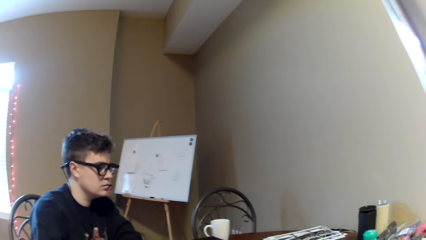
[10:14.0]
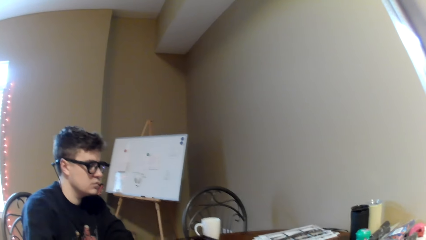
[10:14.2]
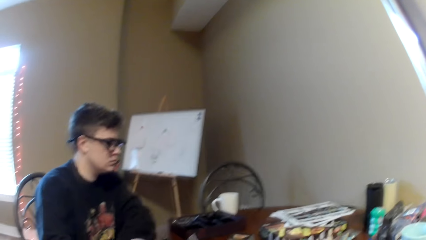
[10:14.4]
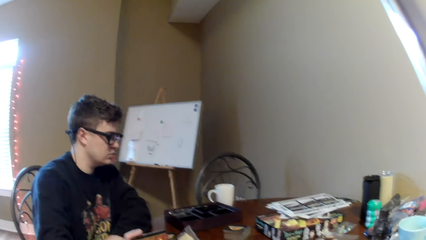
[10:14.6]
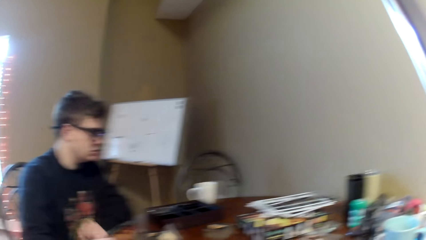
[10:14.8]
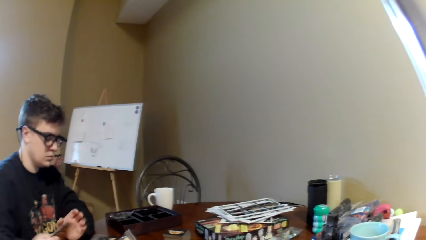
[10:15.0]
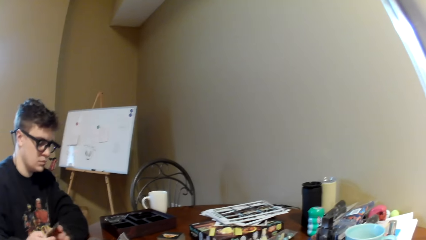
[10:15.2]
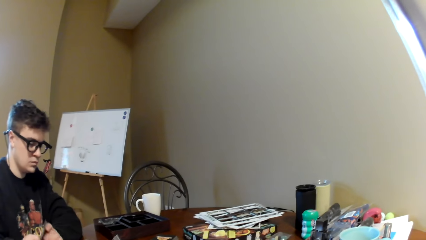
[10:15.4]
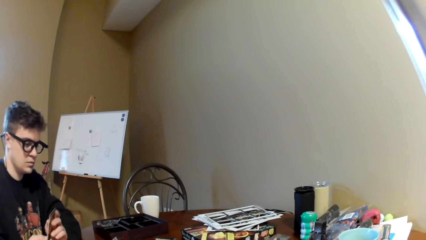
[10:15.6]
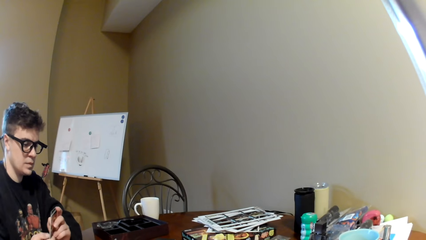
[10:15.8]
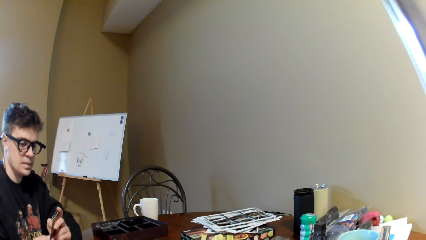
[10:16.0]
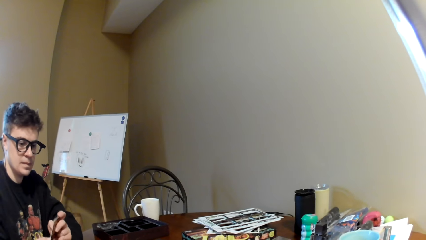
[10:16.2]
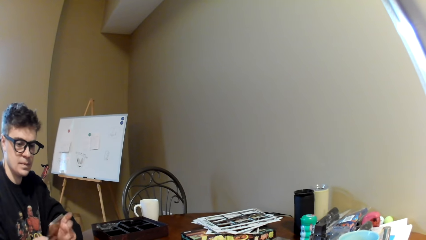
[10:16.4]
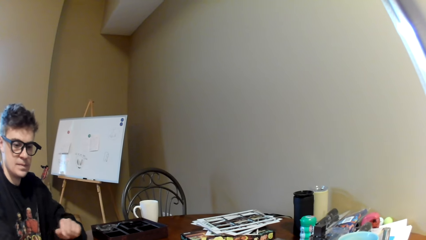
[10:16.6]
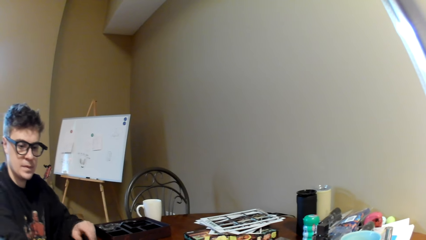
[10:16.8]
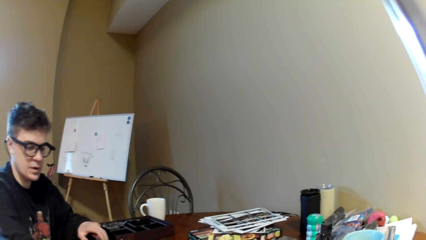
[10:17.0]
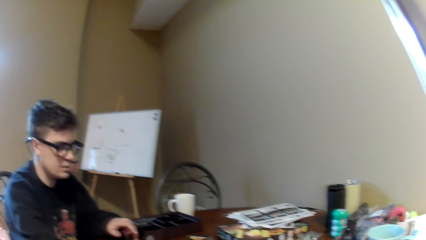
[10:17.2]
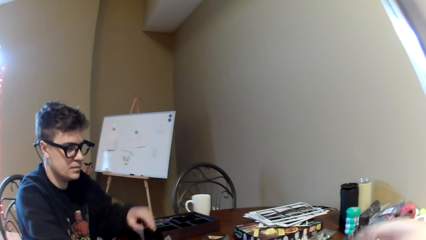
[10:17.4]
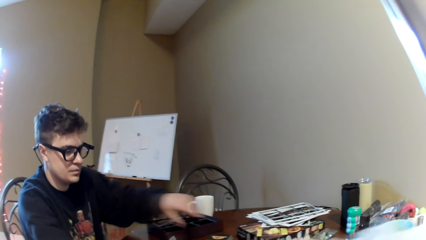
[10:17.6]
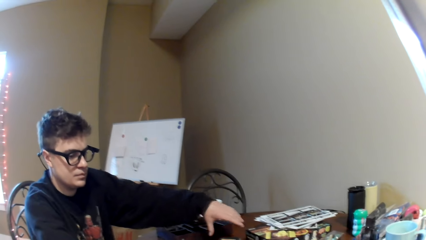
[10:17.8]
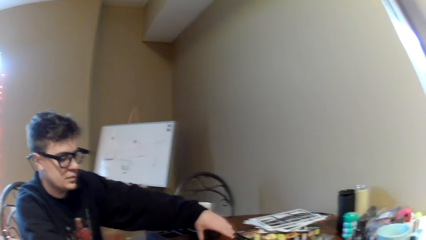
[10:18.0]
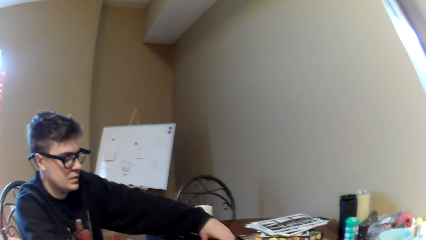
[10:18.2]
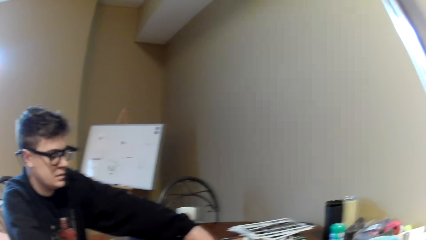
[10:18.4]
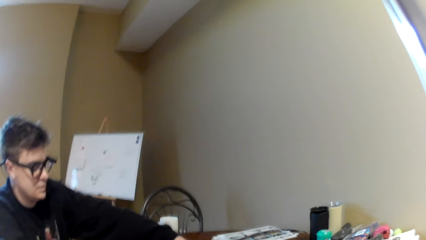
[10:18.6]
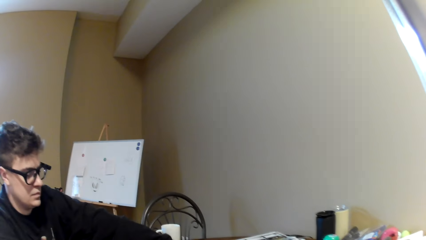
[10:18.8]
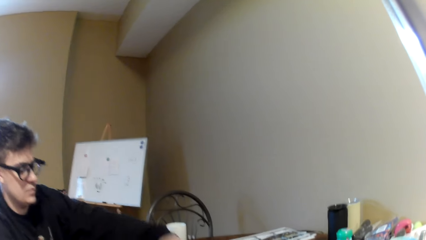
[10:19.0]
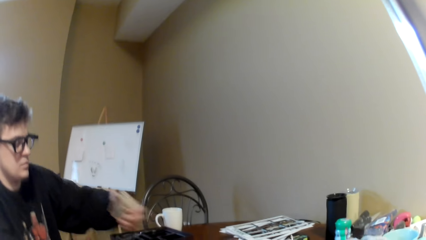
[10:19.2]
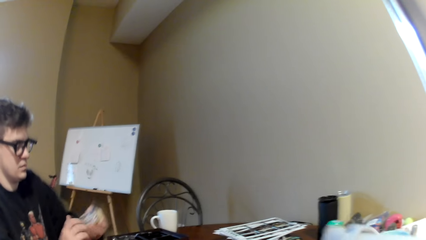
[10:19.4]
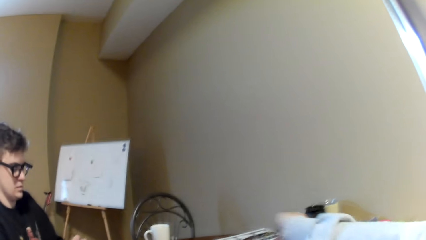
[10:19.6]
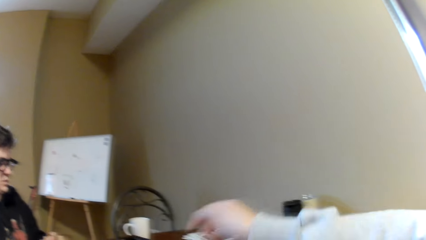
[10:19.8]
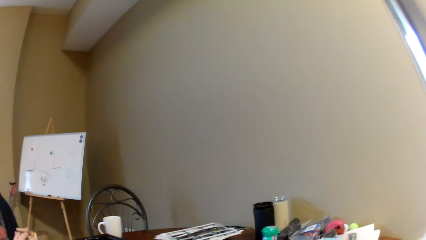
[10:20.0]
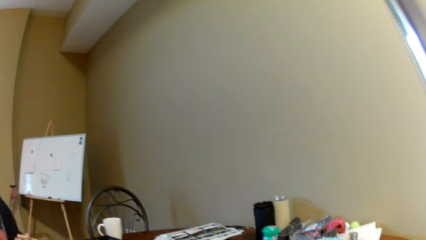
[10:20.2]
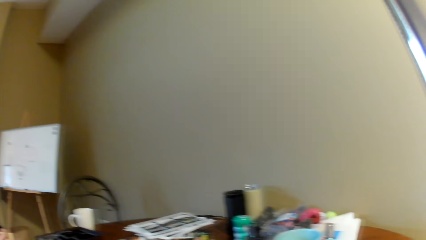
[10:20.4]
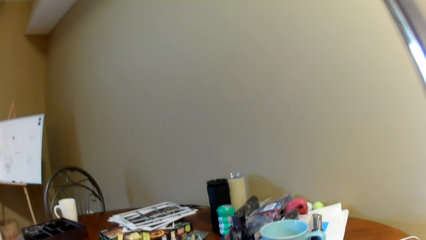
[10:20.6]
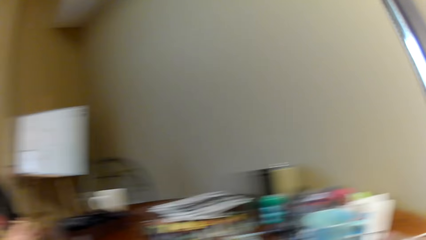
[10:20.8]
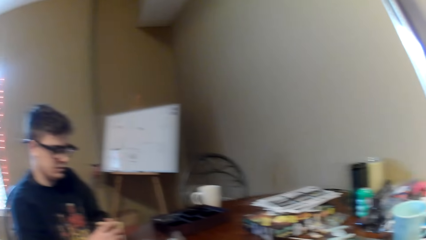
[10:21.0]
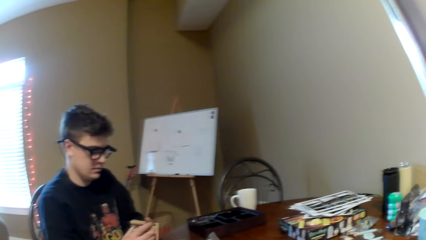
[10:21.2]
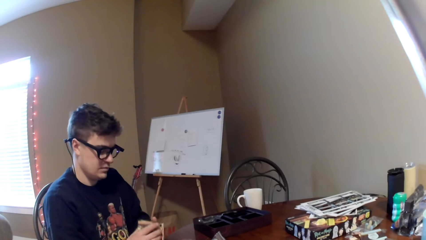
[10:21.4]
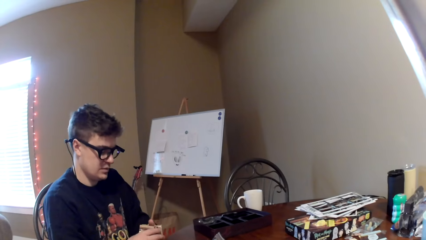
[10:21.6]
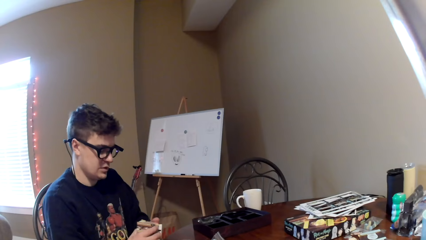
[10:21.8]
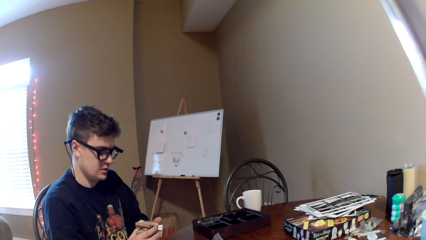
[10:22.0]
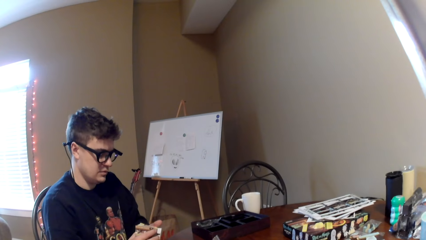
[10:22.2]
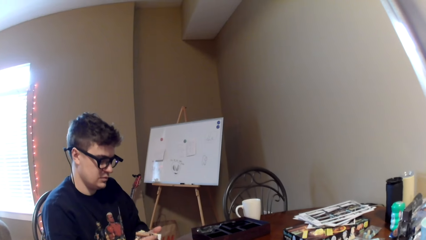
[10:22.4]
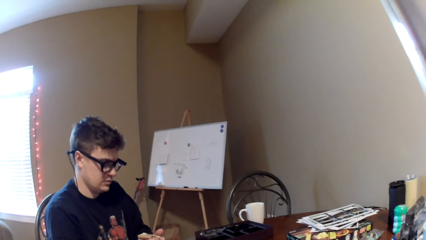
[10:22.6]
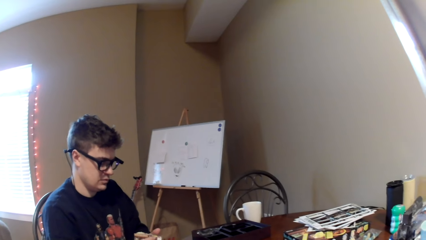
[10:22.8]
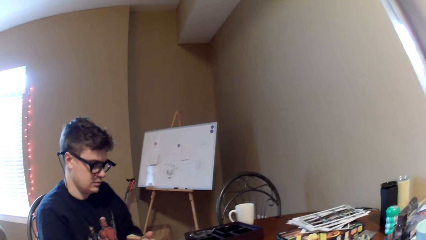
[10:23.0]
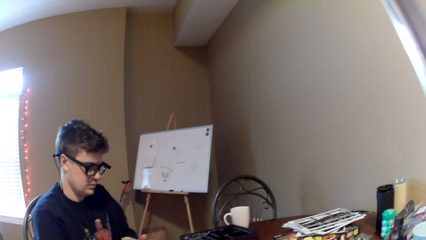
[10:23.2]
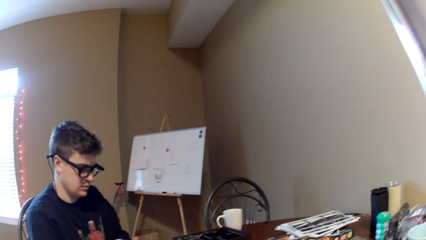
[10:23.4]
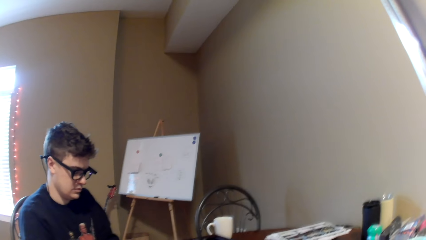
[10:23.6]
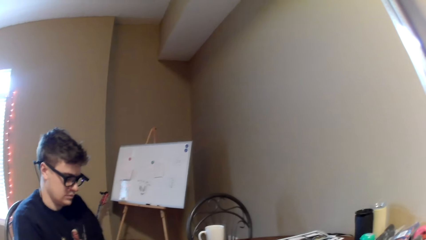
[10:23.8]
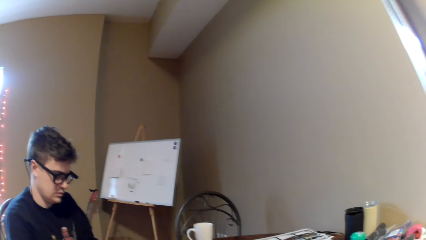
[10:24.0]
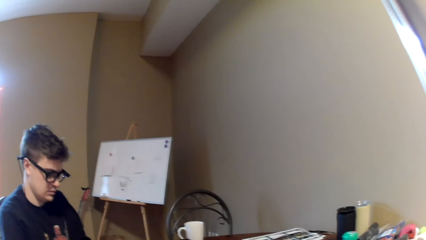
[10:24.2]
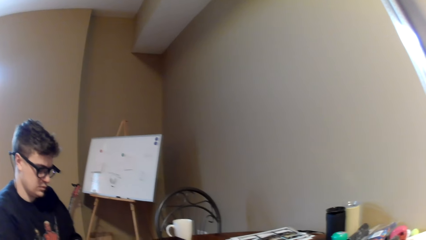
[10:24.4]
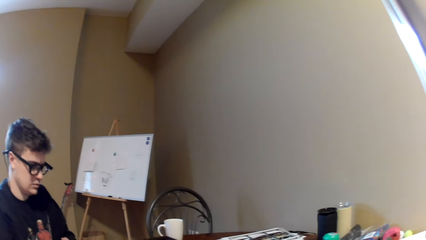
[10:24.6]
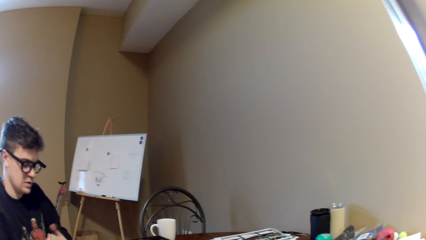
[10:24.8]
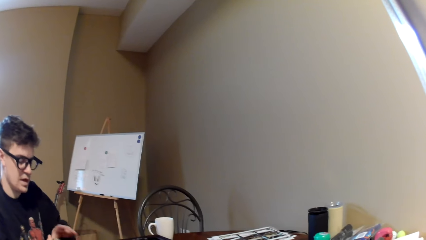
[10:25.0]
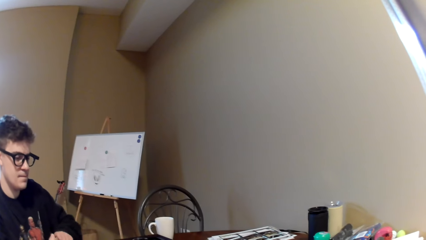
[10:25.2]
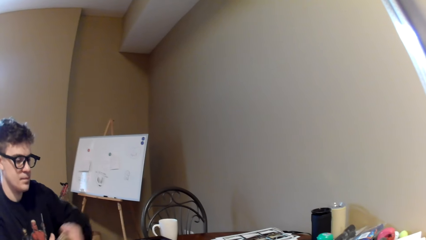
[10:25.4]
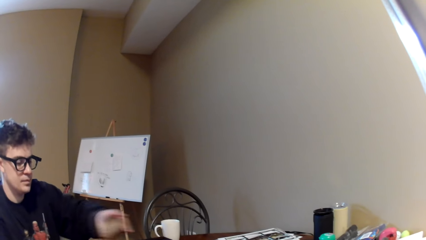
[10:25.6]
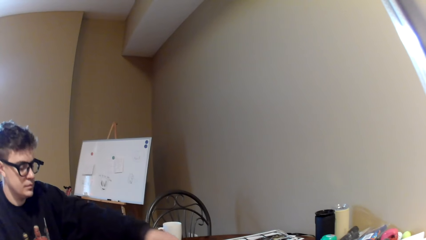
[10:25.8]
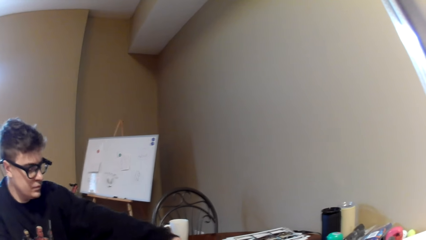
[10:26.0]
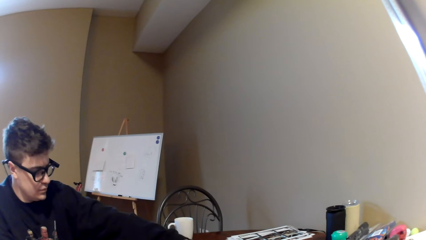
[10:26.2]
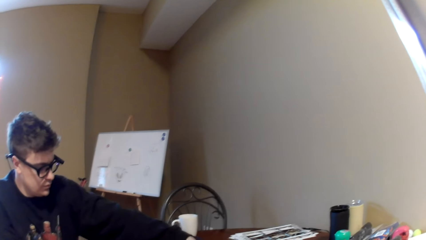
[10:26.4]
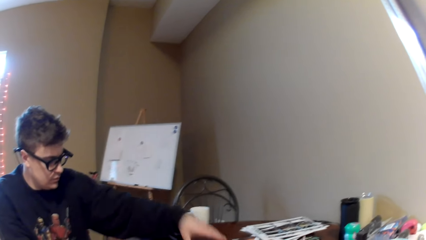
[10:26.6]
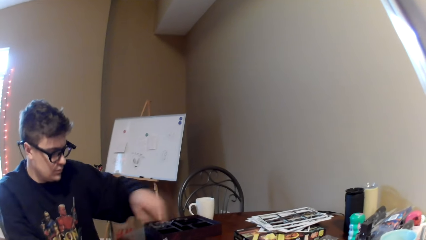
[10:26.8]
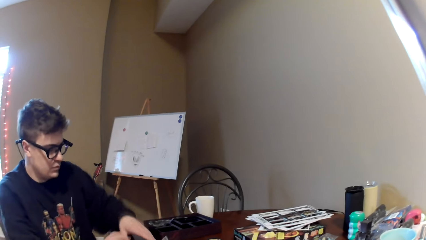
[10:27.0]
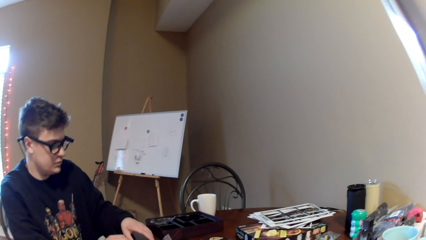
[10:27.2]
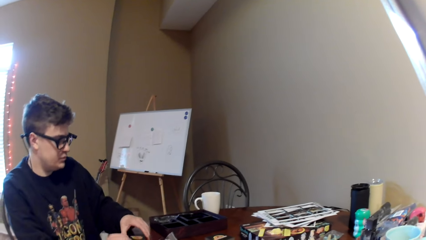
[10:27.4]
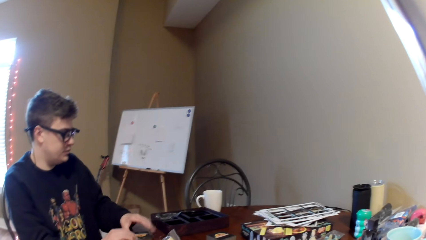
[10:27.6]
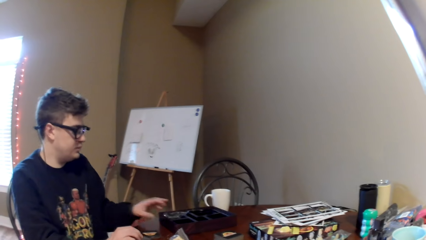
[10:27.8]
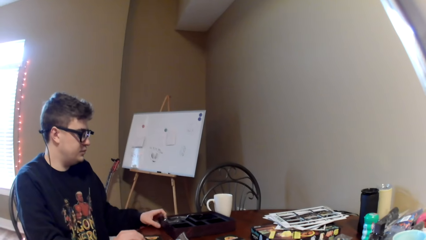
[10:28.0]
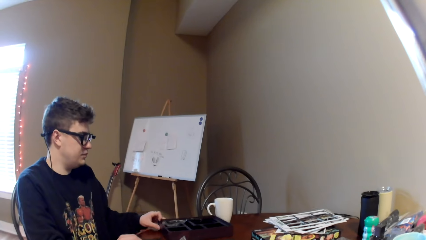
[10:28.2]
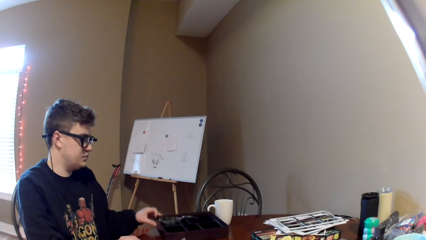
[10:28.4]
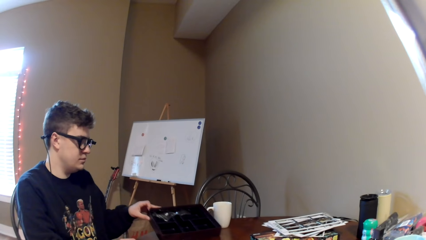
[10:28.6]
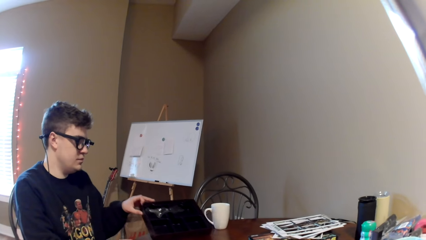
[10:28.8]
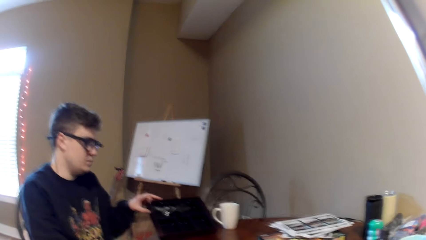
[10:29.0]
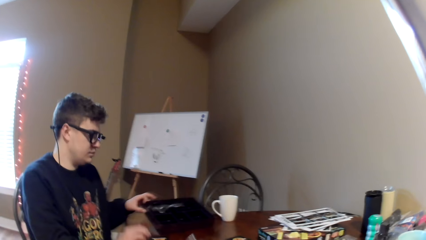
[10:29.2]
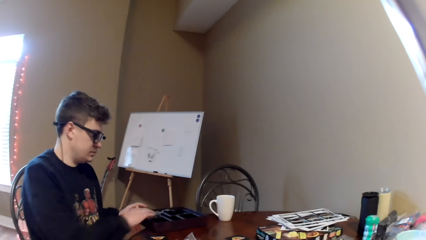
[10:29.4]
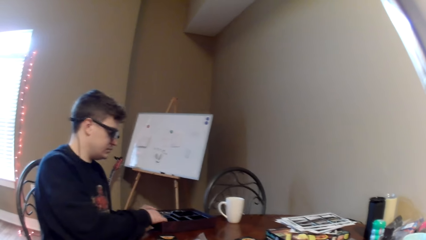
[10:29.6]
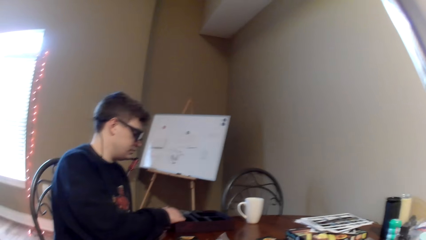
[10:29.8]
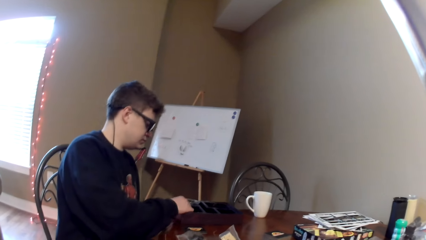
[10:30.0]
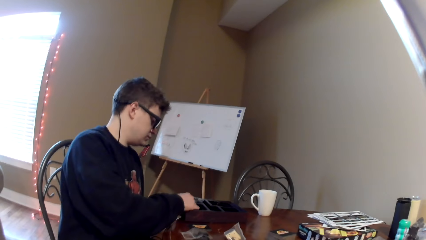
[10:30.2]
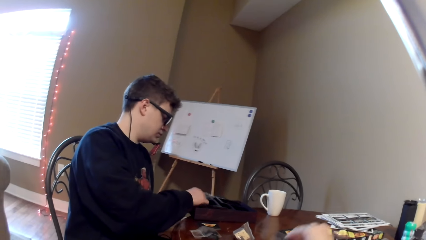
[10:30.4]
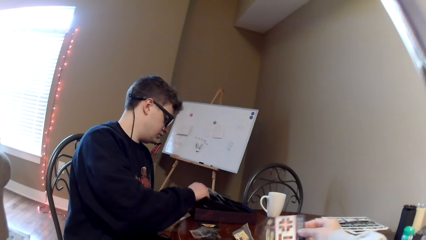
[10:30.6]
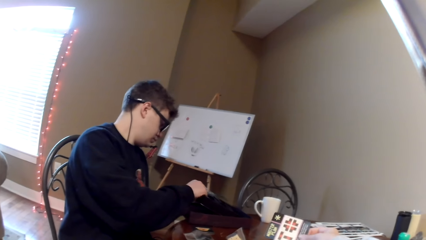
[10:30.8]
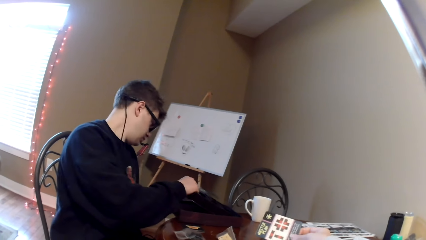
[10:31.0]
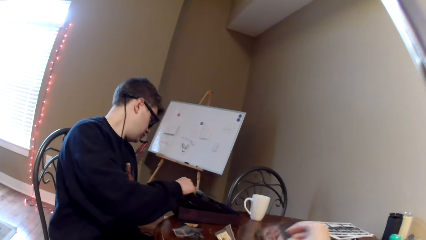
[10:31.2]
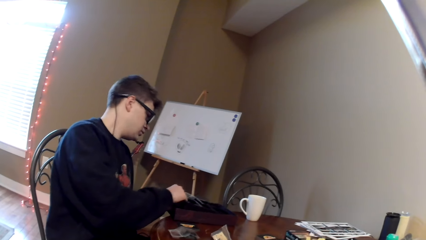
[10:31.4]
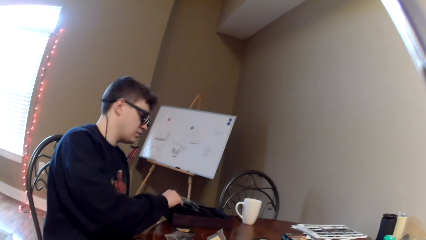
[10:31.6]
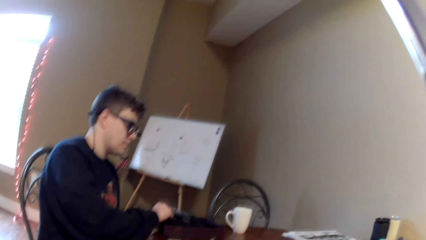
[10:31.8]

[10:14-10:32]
The camera wearer looks around. A man shuffles the playing card, moves the right hand on the table, and lifts the left hand. The camera wearer looks around. The man holds the cards. The camera wearer lifts the right hand. He moves his hand, pulls back the right hand, and looks around. The man shuffles the playing cards and looks at the cards. The camera wearer looks at the man. The man converses with the camera wearer, moves the cards on the table, places the playing cards on the table, pulls back the left hand, moves his hand, and touches the playing cards. The camera wearer looks around. The man holds the wooden box, pulls the wooden box, and looks inside the wooden box. The camera wearer lifts the right hand and lifts a playing card.
